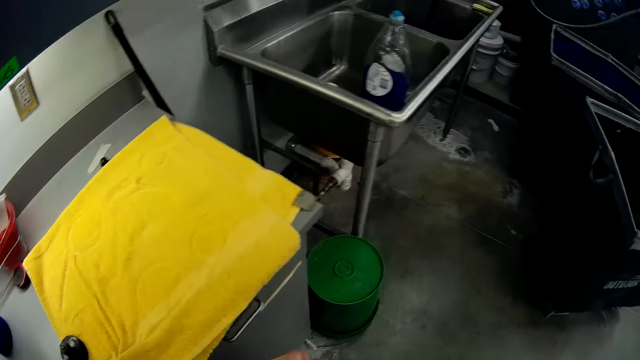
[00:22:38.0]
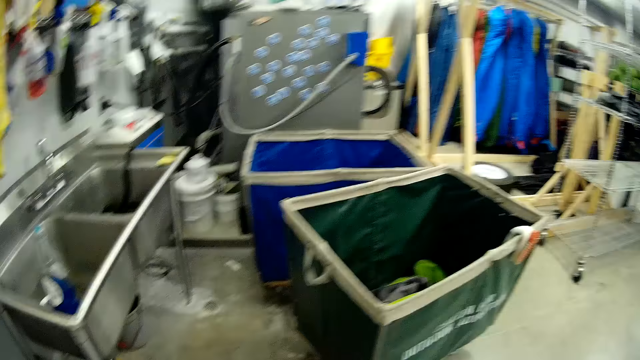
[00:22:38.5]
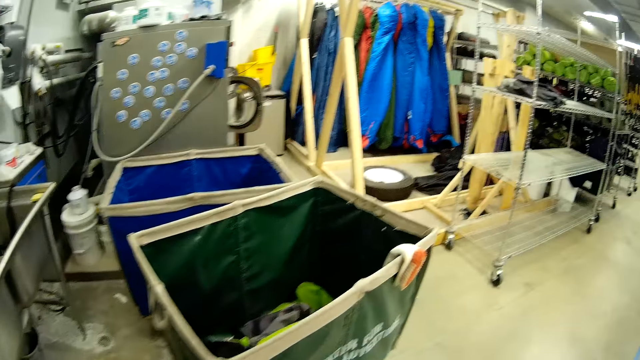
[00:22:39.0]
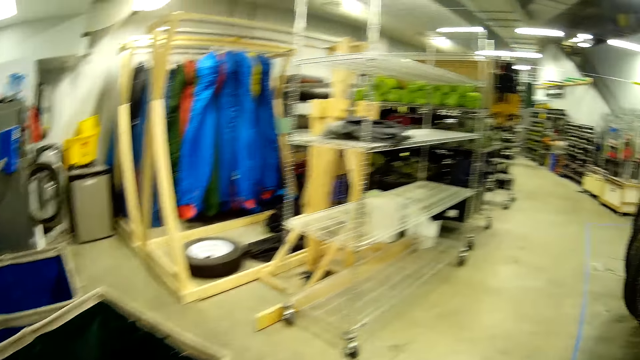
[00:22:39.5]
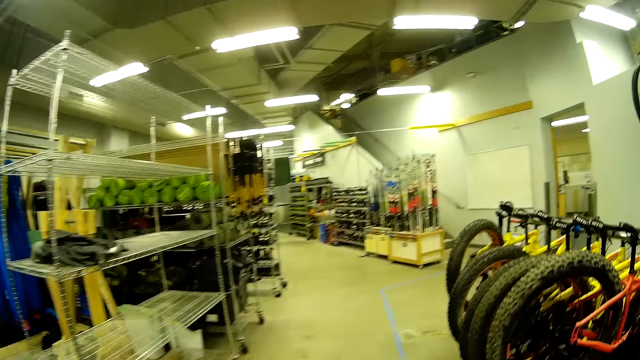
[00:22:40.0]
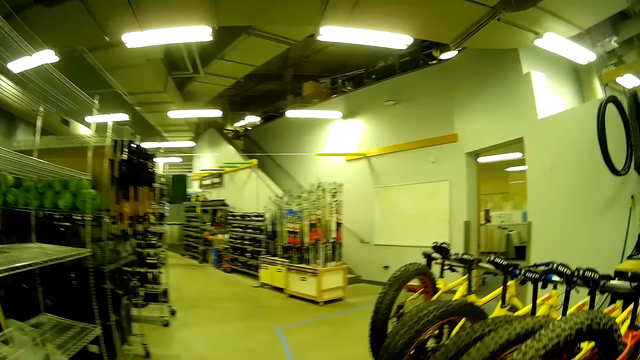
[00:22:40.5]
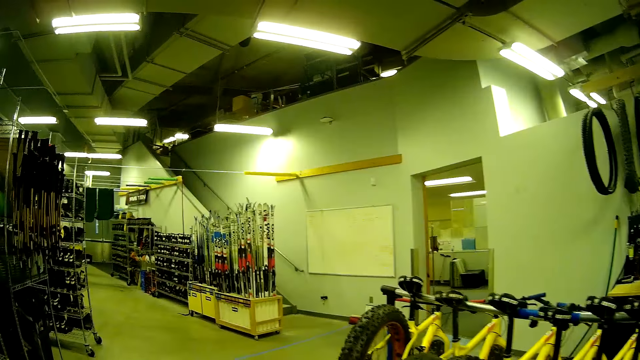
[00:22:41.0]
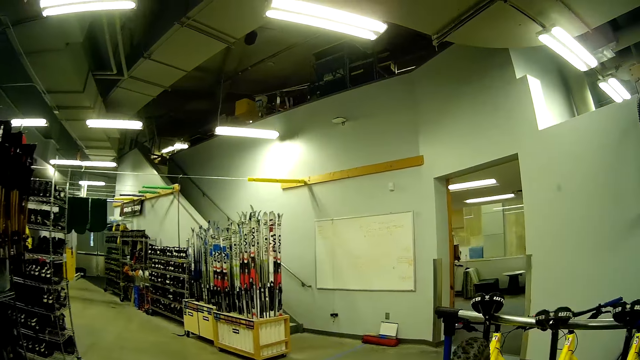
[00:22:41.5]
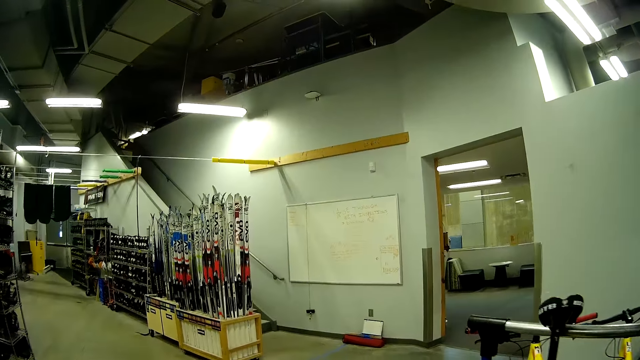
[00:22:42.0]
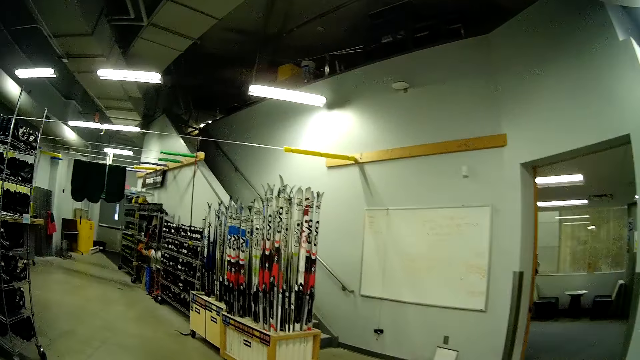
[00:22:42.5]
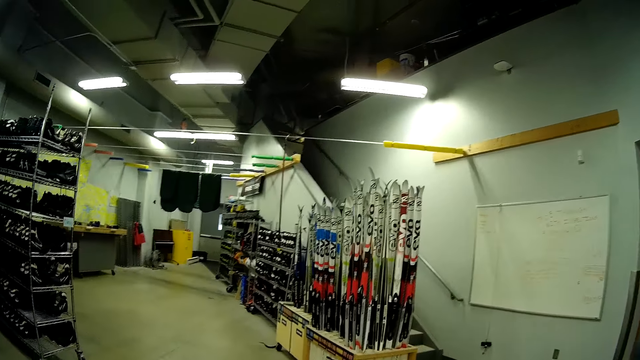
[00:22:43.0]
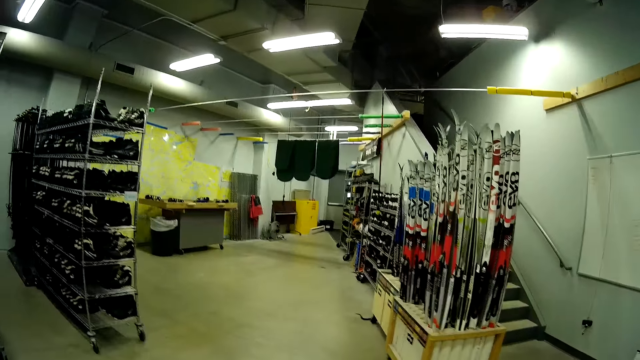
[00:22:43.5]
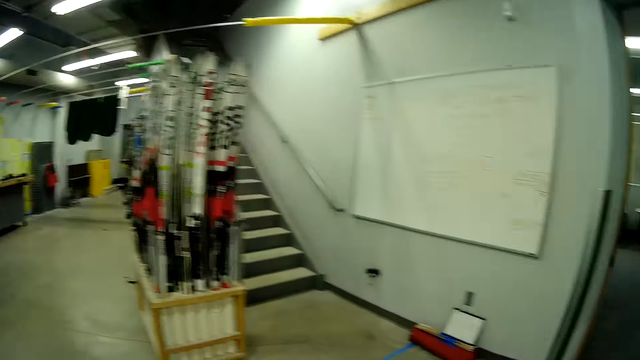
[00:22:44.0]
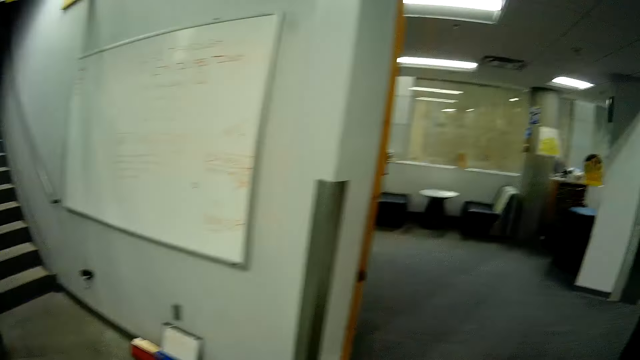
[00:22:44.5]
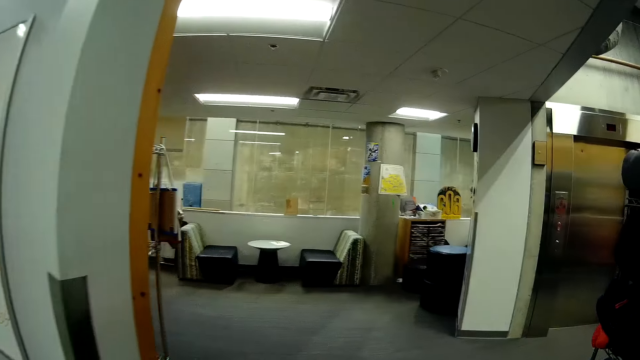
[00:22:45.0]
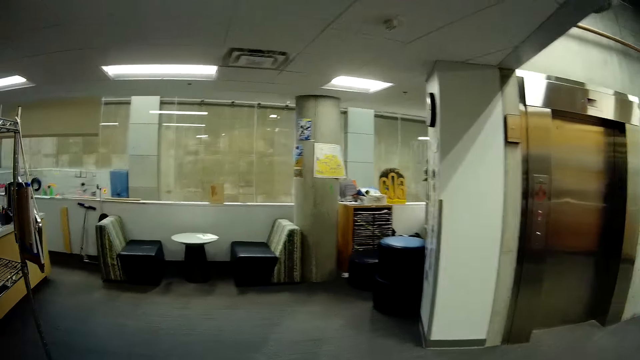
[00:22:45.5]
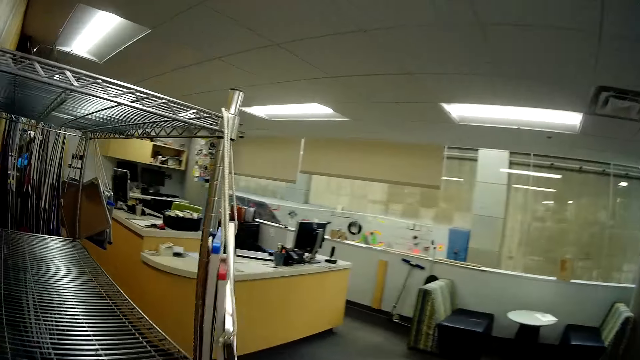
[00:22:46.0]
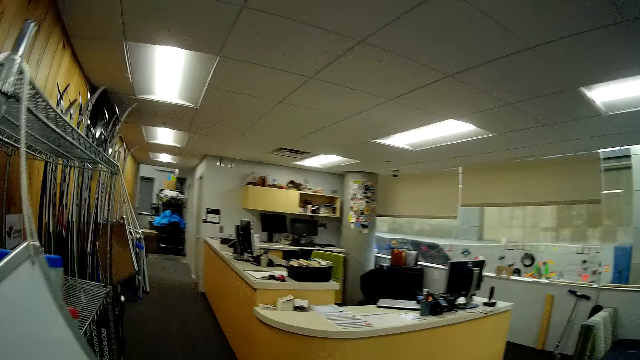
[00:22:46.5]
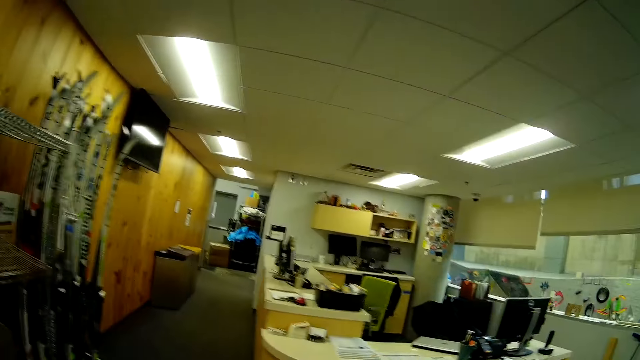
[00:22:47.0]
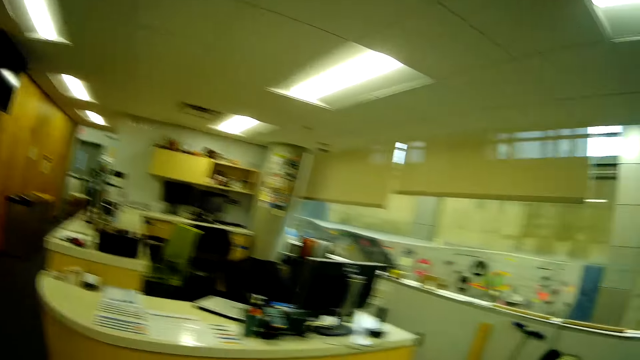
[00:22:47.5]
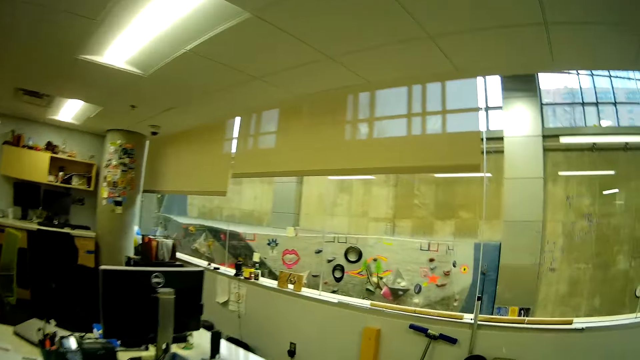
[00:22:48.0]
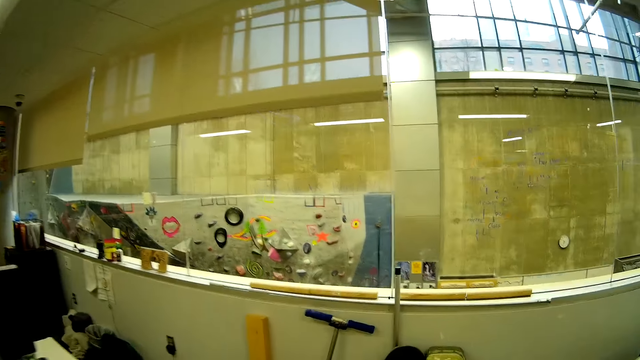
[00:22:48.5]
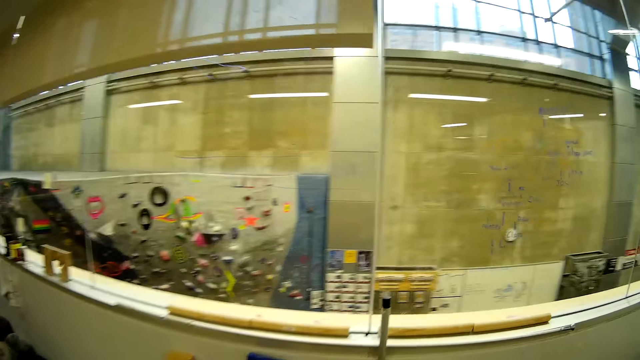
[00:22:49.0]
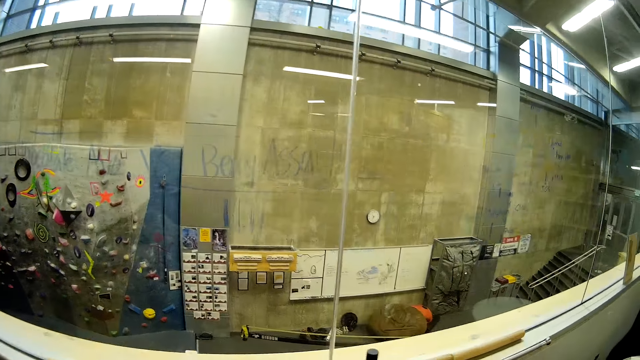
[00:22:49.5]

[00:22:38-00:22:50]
The camera wearer takes the dish. They walk to a room in the house.

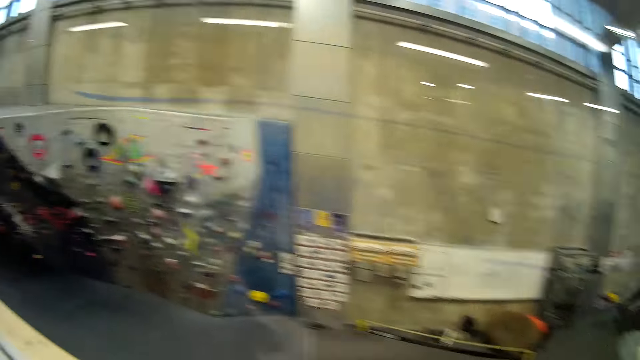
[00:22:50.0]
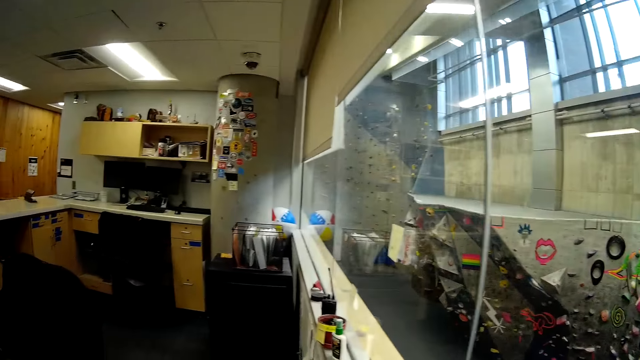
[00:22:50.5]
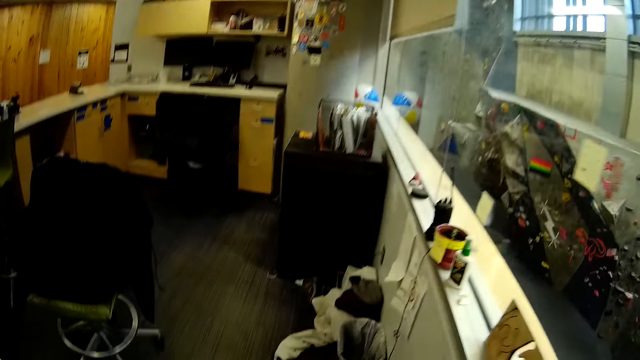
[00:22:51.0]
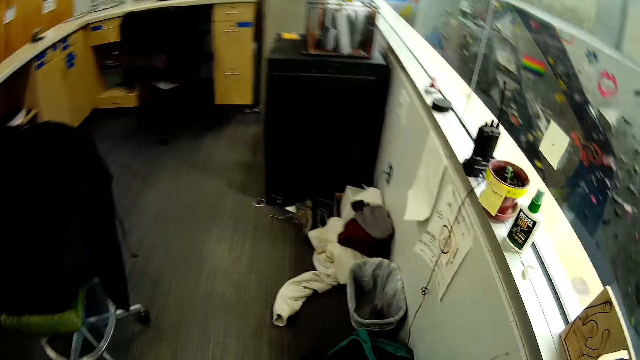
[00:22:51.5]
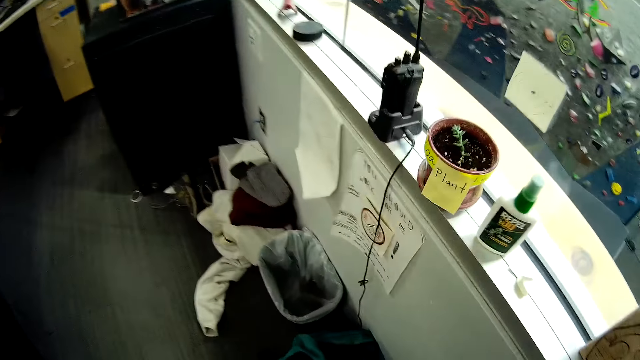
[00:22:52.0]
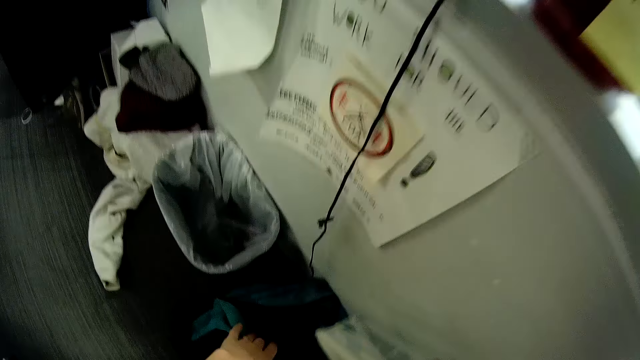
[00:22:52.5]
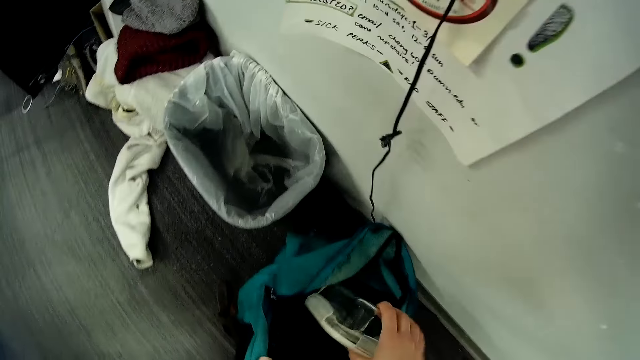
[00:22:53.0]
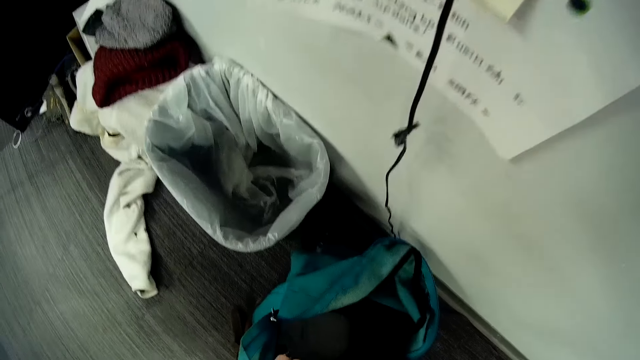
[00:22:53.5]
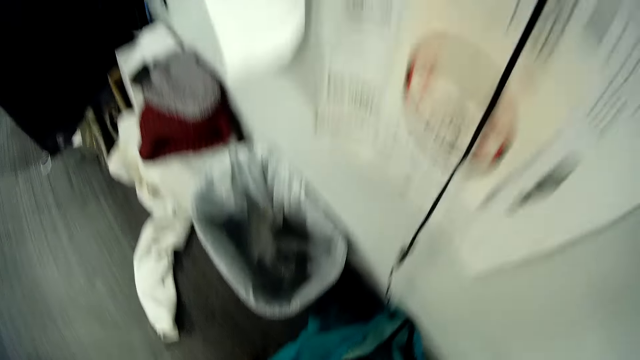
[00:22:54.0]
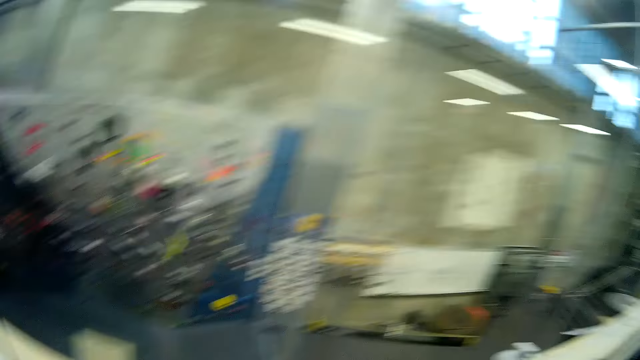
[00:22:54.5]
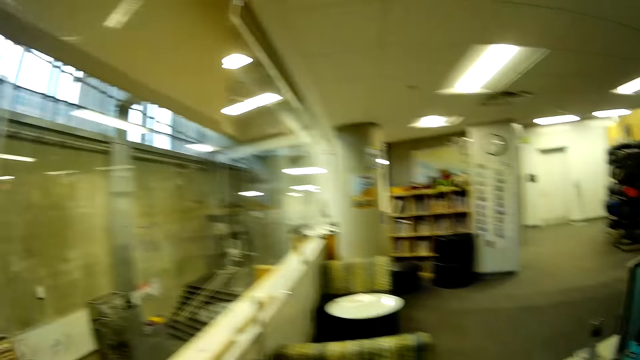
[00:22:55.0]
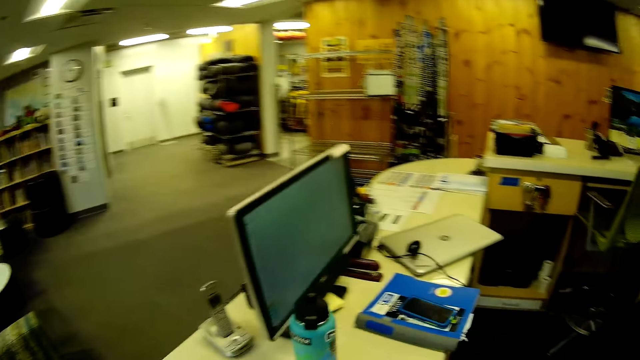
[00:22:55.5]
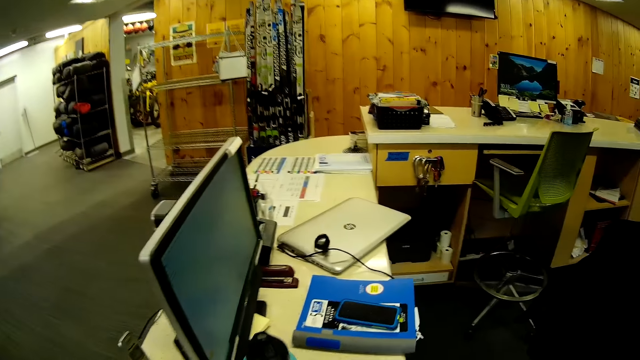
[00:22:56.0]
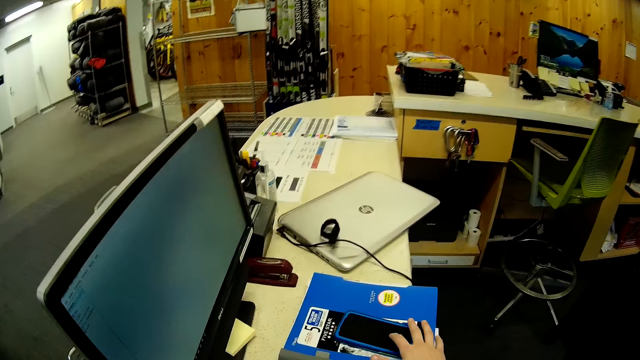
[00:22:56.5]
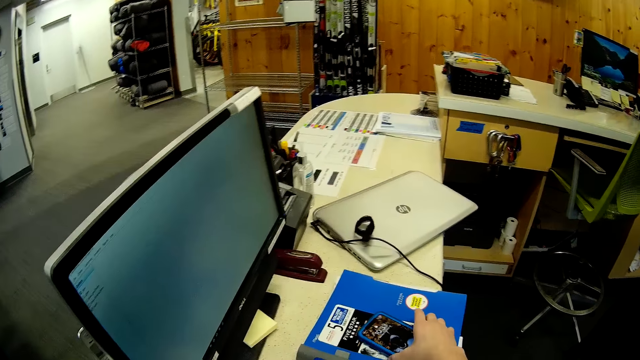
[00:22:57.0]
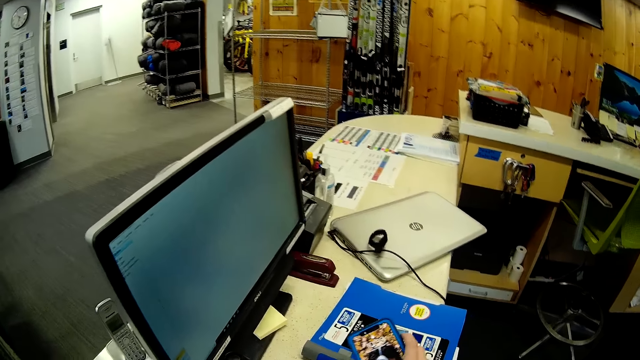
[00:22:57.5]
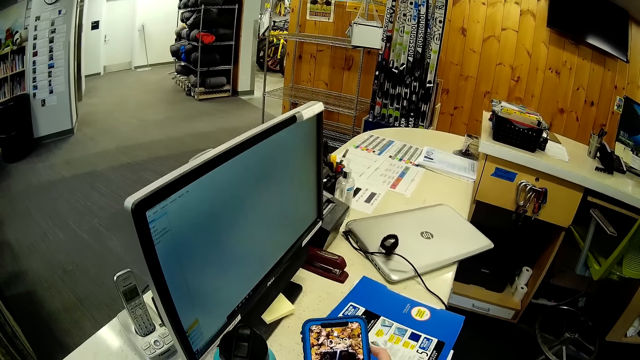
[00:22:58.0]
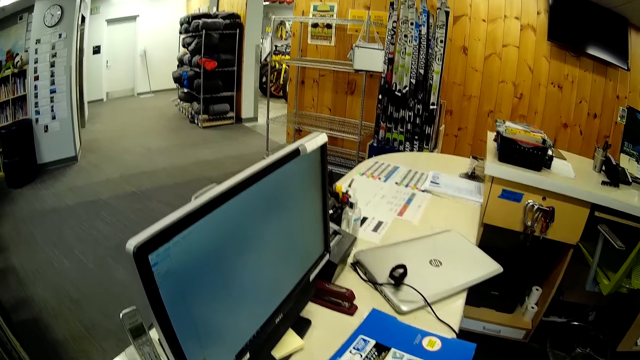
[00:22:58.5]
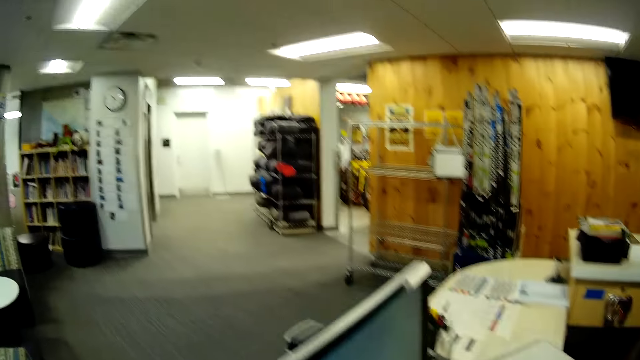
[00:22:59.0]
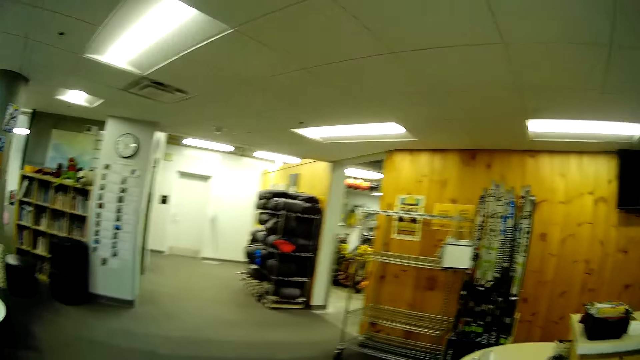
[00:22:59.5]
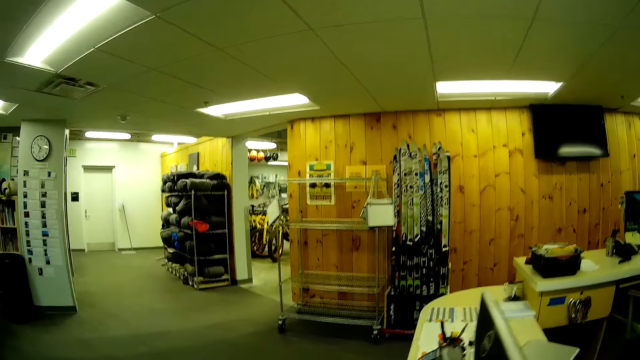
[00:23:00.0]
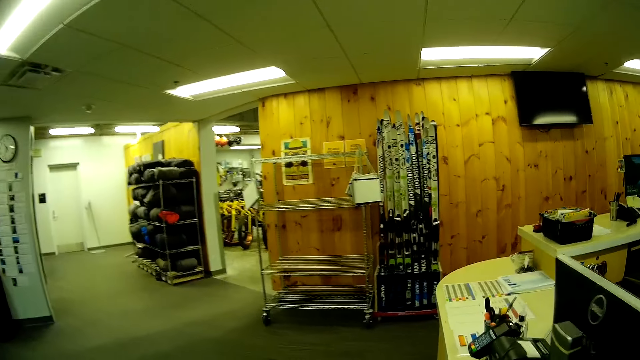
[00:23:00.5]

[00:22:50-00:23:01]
The camera wearer puts the bowl in a bag. They walk to the phone. They grab the phone on the desk and touch the phone.
